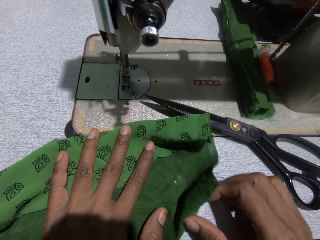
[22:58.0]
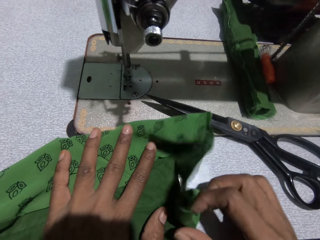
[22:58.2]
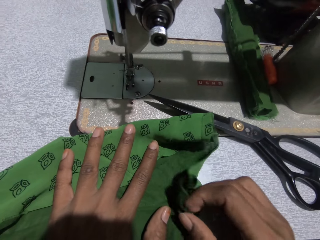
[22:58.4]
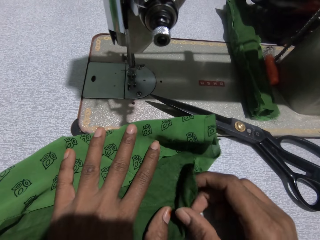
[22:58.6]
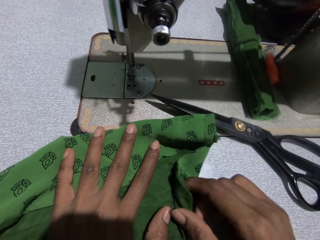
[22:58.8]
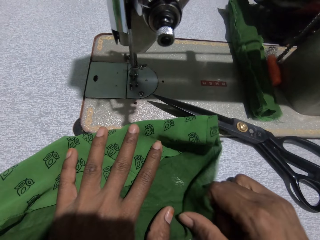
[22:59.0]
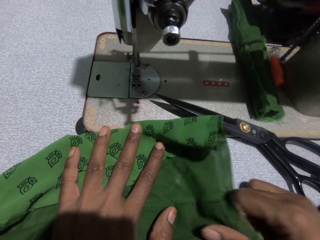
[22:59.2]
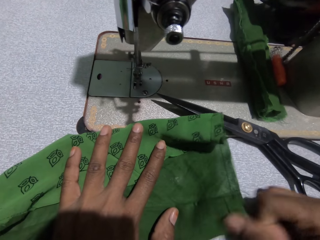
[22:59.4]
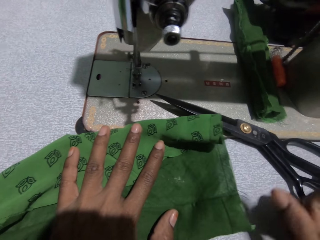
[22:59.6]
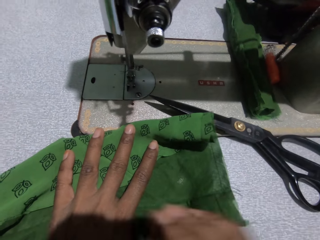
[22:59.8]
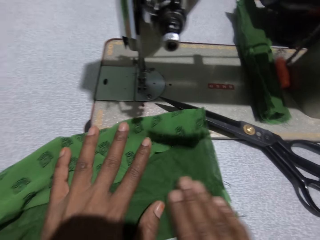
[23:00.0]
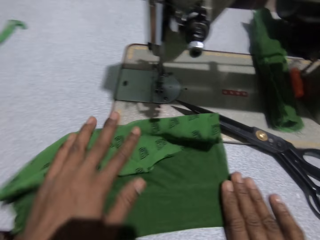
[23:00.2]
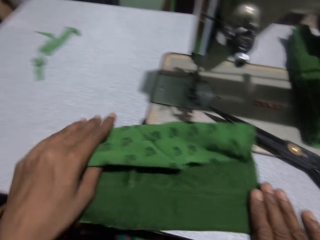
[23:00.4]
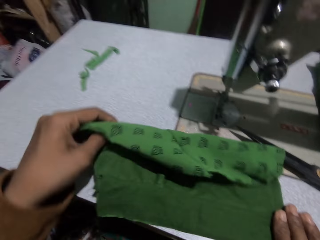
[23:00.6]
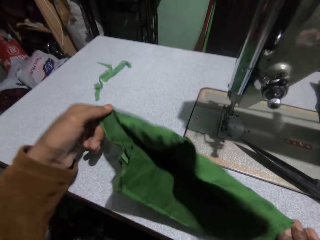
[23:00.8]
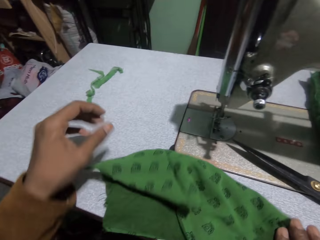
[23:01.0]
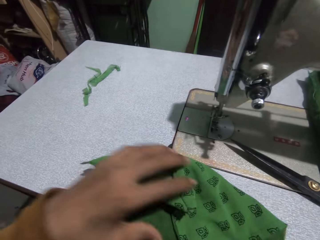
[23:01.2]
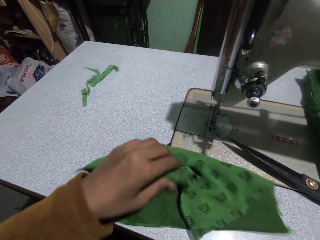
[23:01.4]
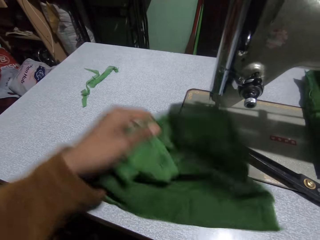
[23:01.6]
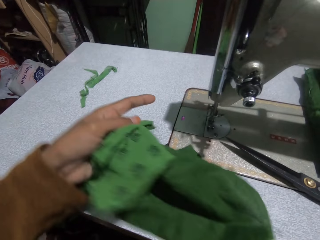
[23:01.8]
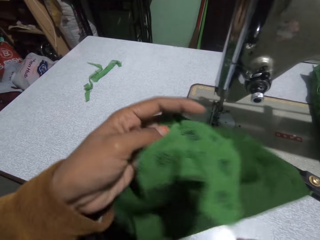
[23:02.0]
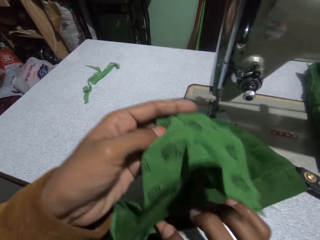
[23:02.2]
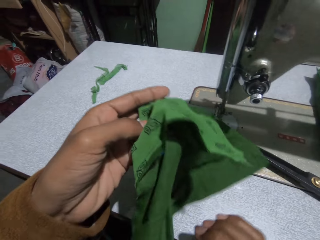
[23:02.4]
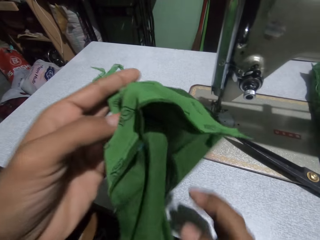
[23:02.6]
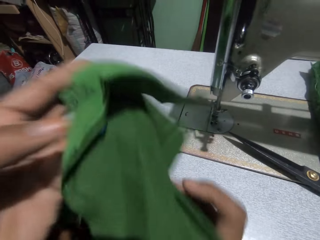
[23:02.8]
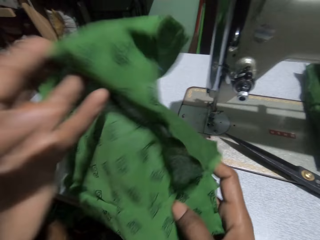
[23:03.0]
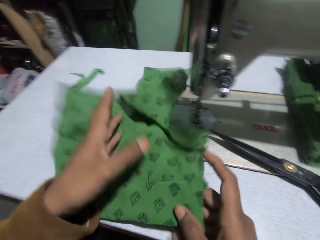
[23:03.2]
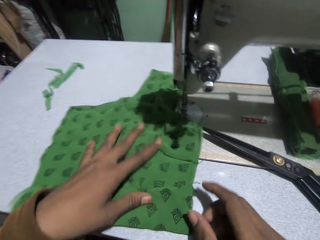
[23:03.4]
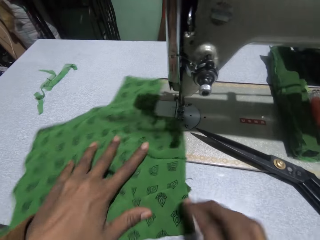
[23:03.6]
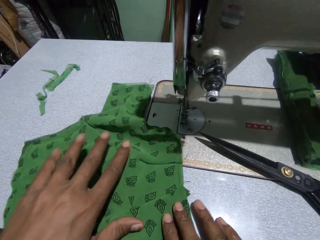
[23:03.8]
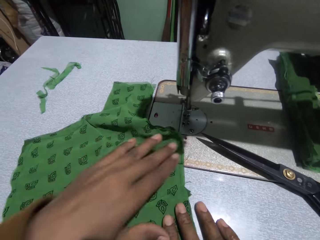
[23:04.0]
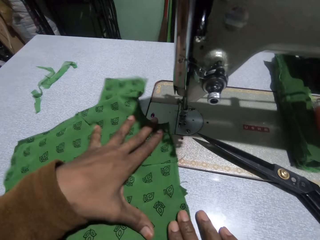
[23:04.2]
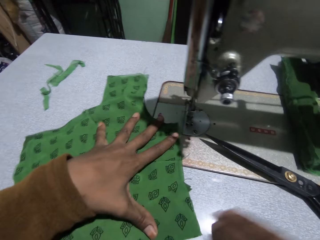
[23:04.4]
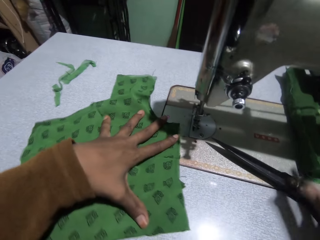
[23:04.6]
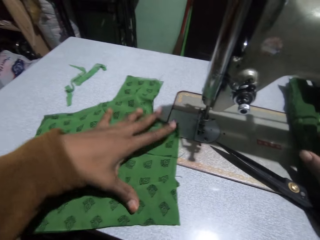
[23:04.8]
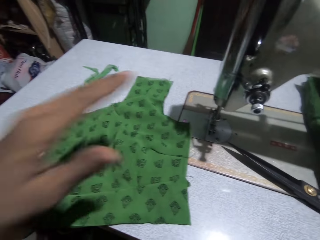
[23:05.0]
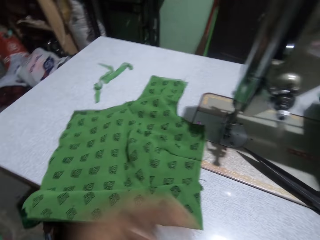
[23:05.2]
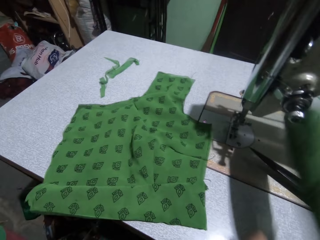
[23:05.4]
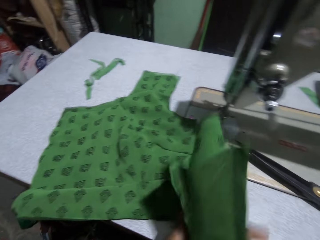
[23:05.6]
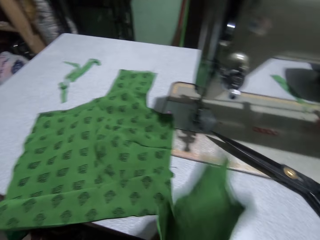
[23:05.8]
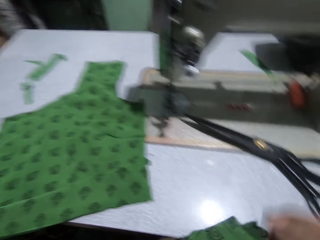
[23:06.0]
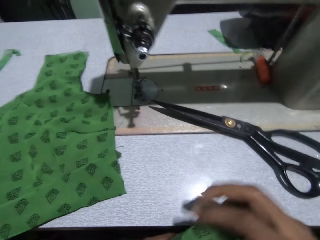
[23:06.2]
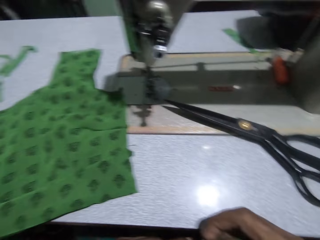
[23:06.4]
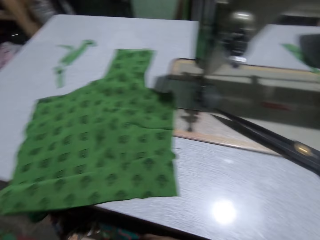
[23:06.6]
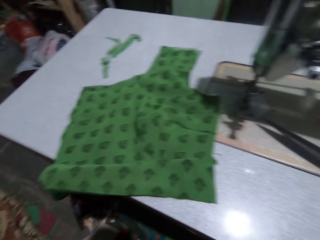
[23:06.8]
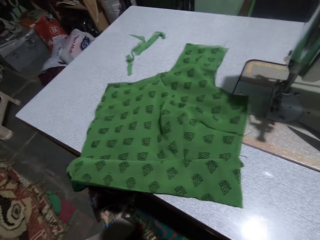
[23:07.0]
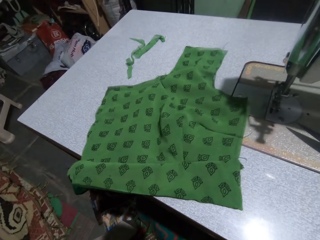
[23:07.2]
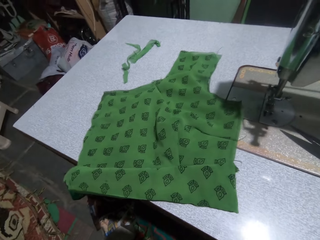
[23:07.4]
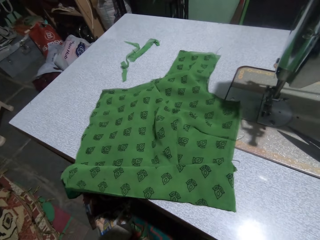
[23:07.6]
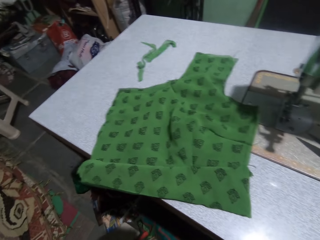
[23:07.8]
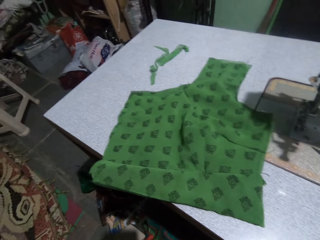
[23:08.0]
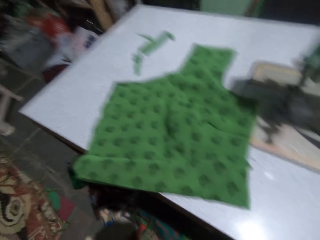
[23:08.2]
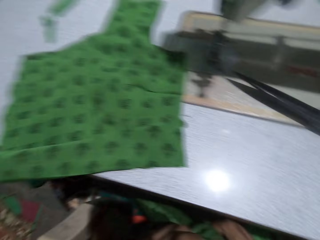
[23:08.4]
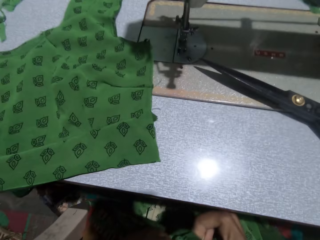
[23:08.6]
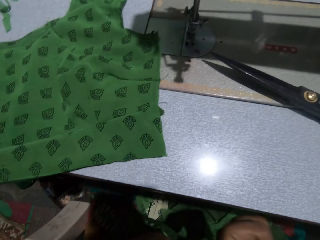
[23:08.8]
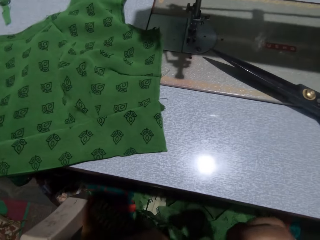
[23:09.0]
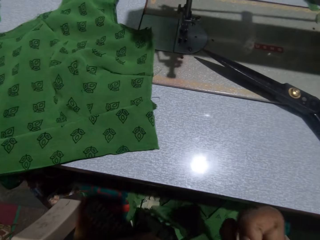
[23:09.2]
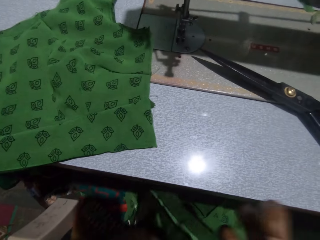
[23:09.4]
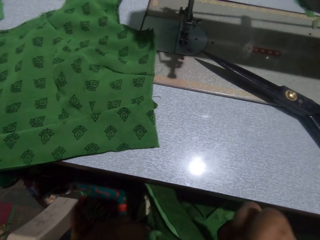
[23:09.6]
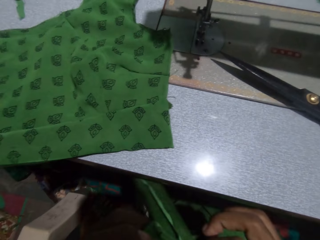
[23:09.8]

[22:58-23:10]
The camera wearer turns the cloth. She picks up another cloth on the sewing machine with her right hand. She adjusts the cloth.

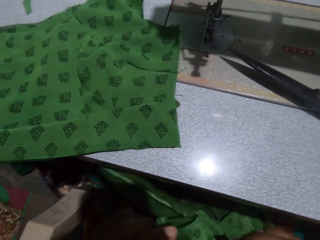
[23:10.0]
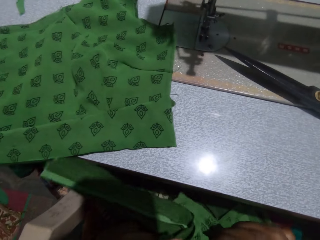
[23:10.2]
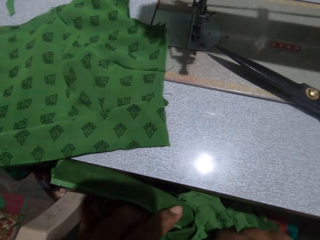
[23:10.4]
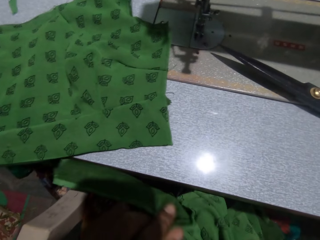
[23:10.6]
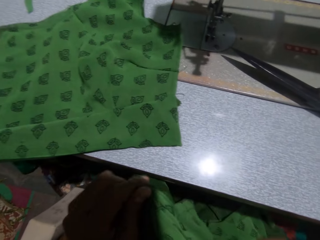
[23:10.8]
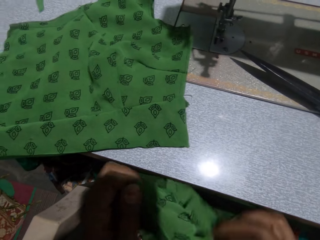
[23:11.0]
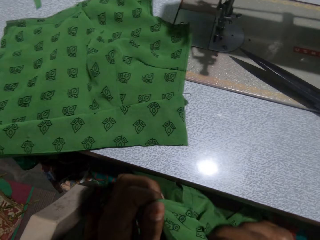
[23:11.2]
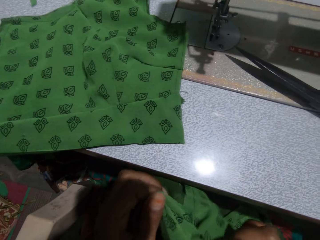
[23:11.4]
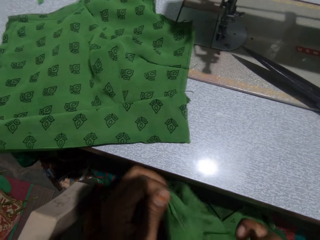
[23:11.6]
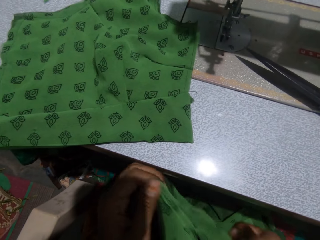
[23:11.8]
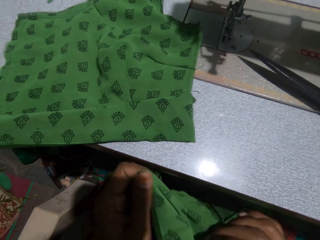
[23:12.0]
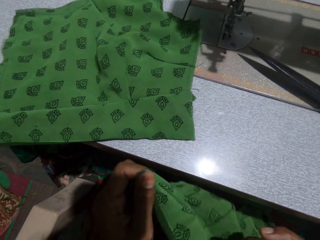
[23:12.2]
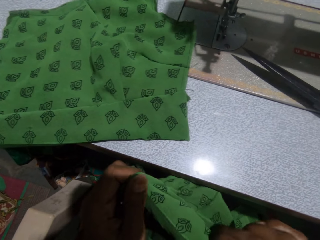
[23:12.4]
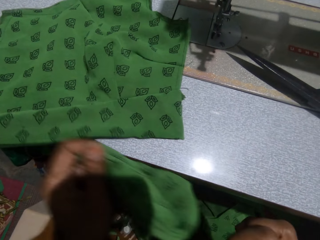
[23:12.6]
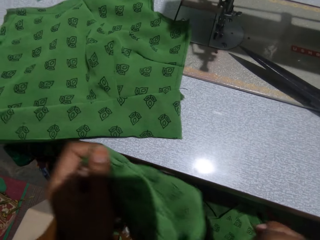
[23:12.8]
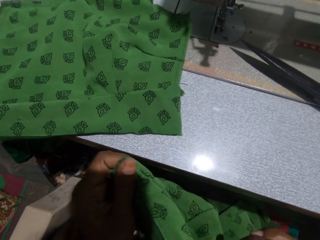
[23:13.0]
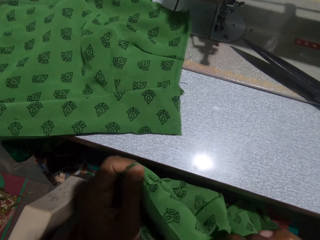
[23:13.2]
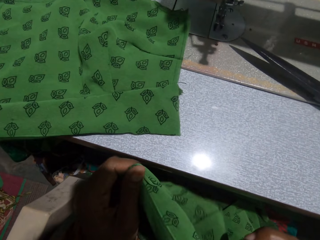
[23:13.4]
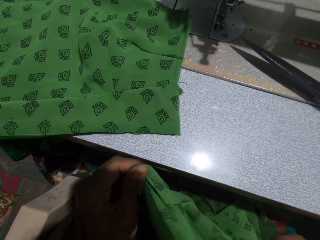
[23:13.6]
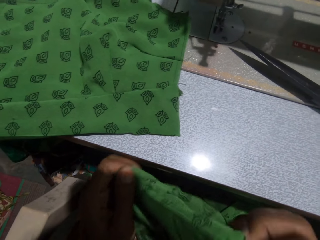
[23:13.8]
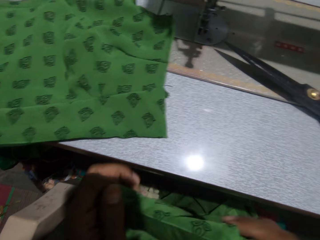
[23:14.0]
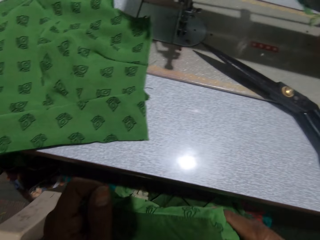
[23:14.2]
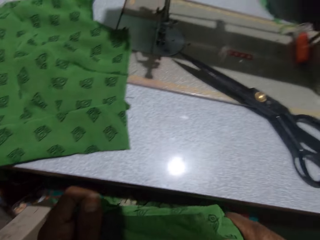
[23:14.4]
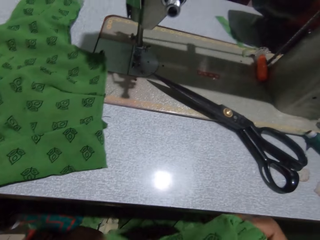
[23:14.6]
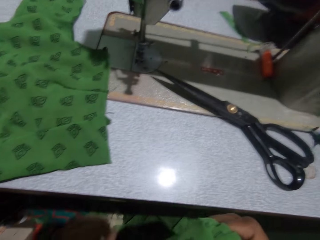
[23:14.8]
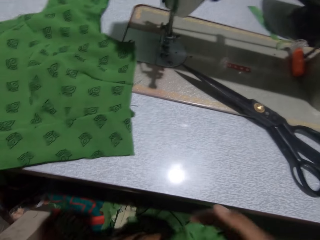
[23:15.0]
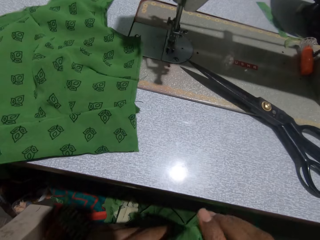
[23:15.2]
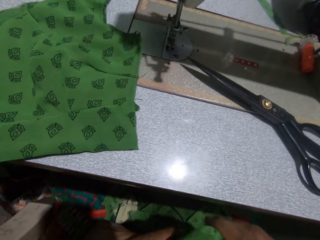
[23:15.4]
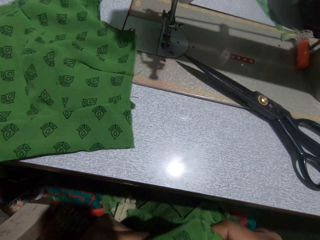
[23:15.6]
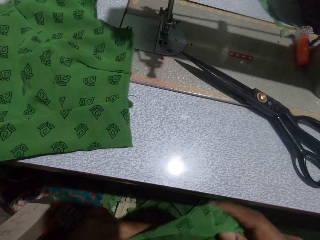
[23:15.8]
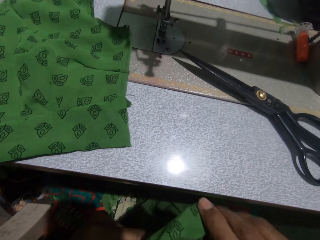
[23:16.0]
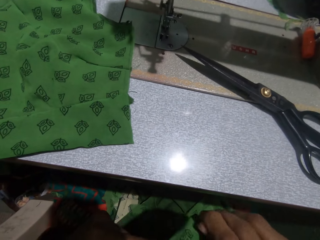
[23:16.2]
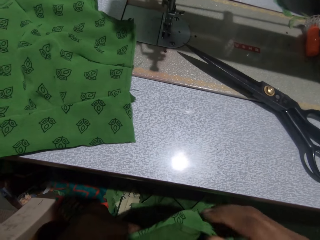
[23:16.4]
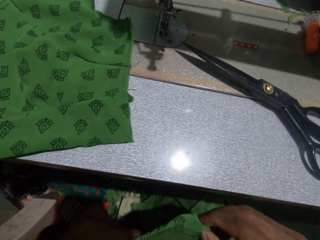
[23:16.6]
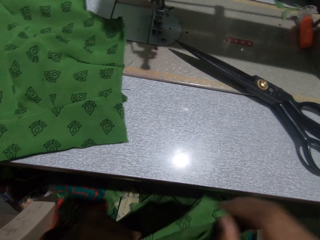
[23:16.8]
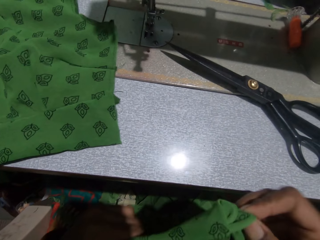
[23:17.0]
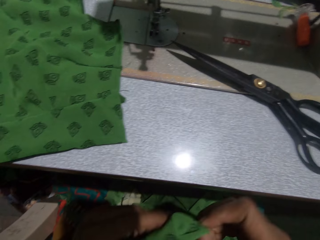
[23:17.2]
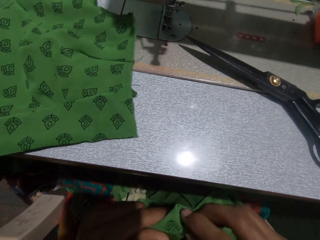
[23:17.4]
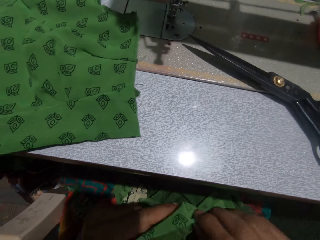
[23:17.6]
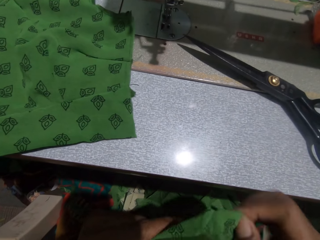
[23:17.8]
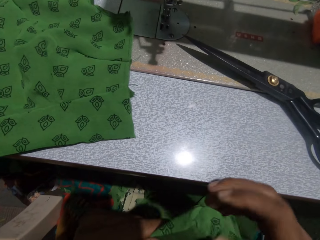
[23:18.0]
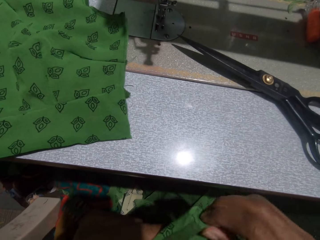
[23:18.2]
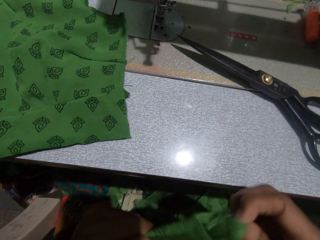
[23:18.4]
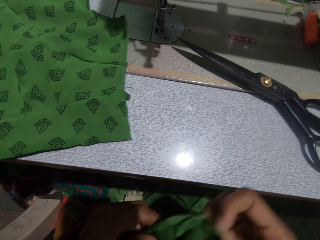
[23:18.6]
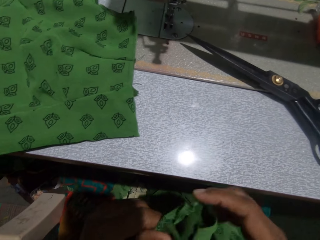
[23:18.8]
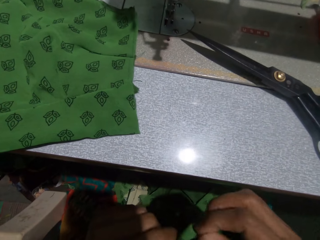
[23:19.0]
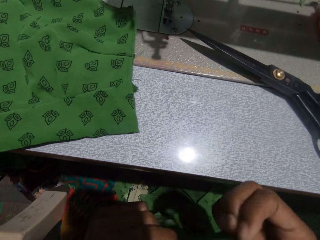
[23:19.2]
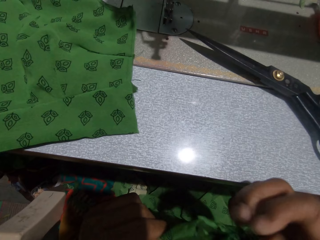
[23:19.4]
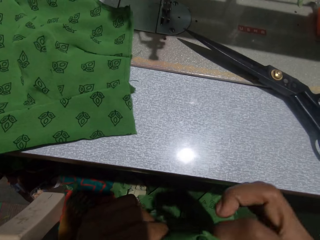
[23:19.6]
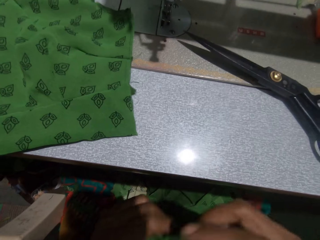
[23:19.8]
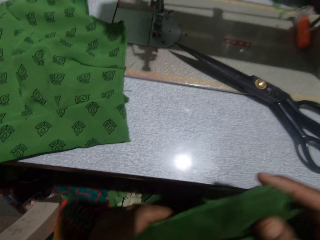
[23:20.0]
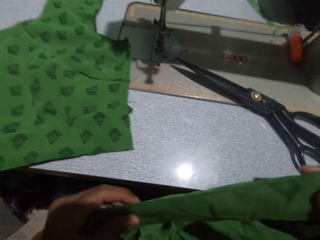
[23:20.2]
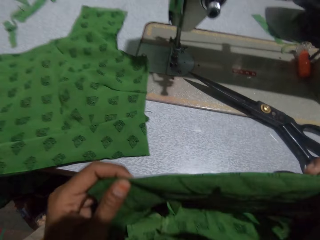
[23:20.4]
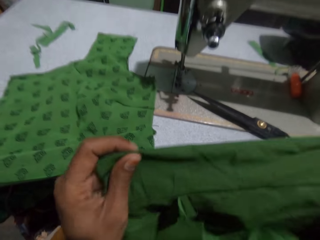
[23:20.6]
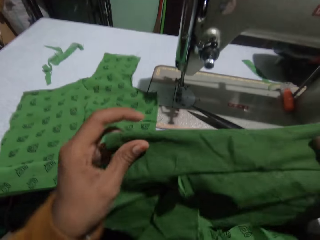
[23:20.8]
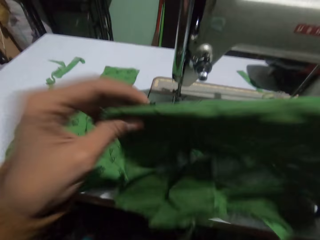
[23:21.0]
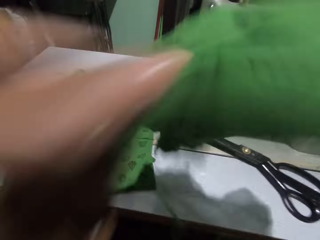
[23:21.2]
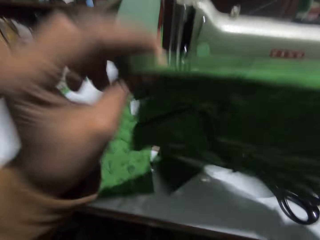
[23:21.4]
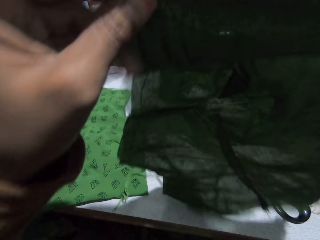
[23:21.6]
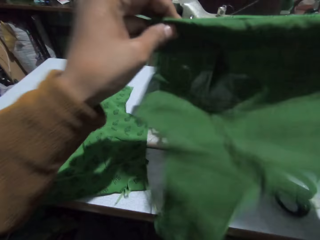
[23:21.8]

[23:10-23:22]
The camera wearer straightens the cloth. They flap the cloth.
